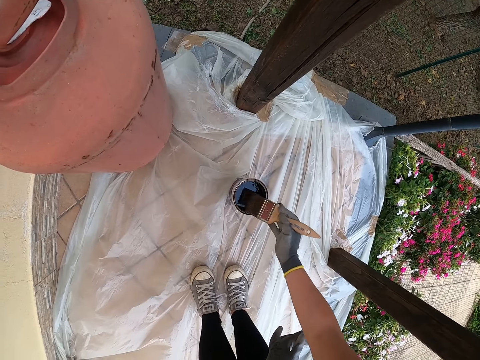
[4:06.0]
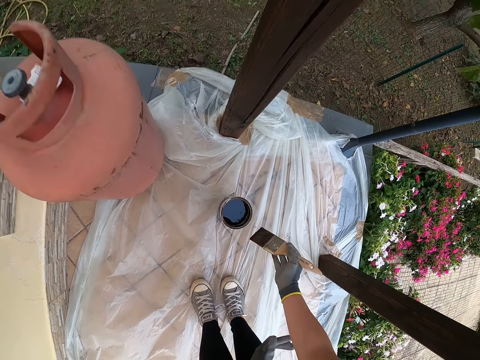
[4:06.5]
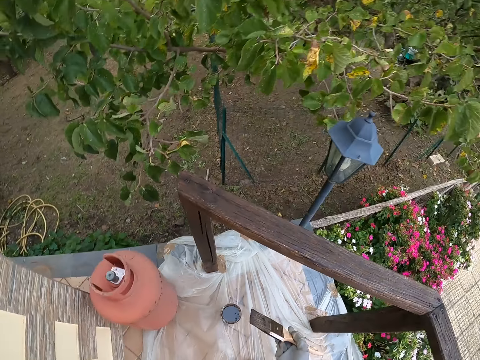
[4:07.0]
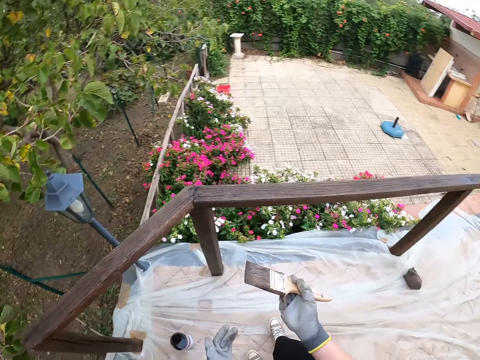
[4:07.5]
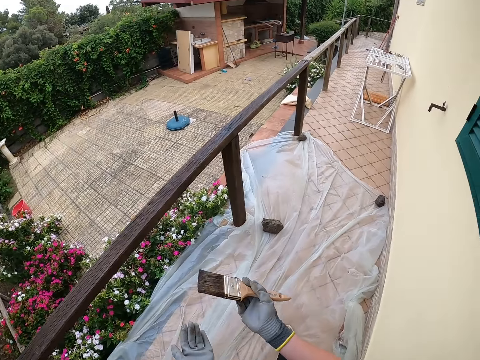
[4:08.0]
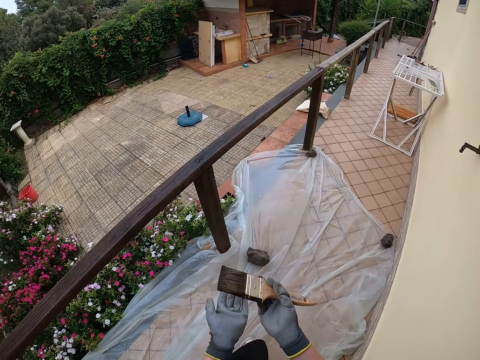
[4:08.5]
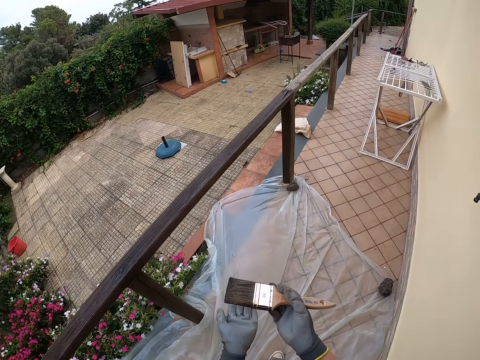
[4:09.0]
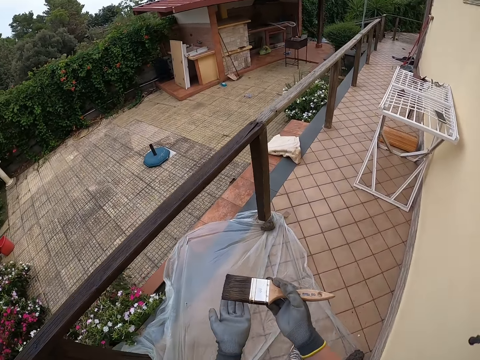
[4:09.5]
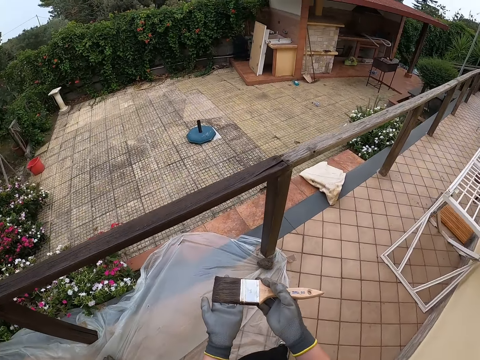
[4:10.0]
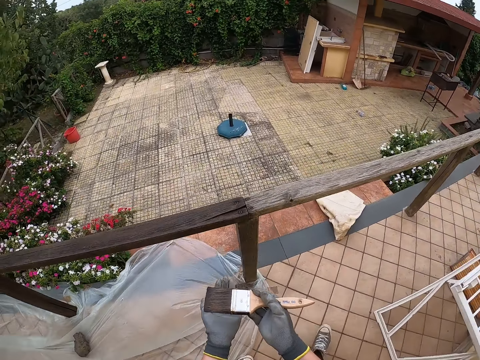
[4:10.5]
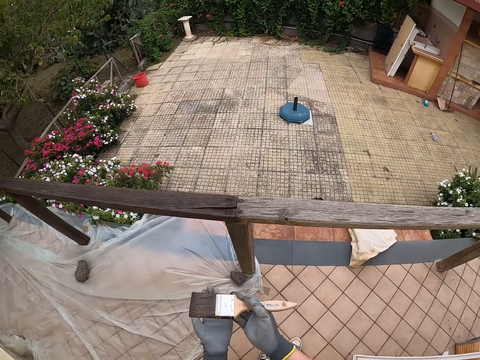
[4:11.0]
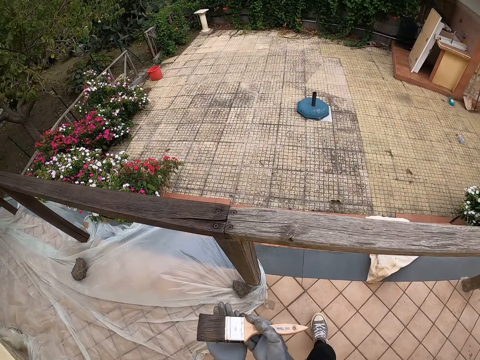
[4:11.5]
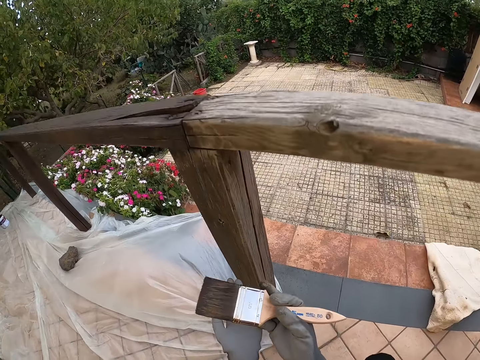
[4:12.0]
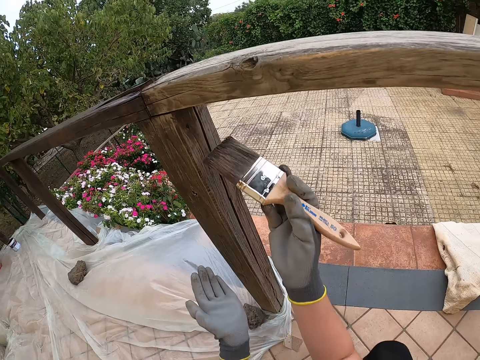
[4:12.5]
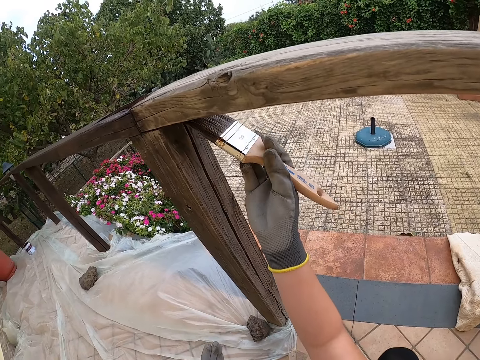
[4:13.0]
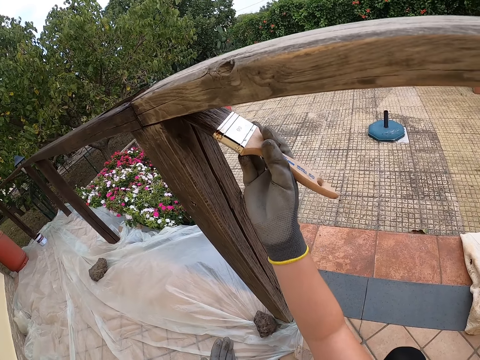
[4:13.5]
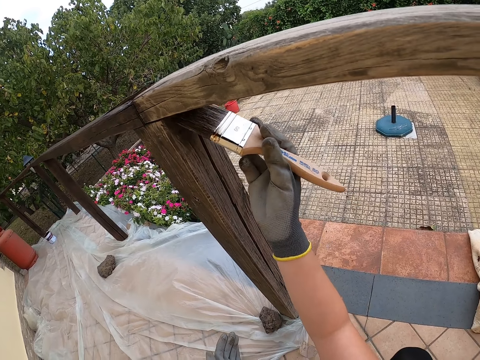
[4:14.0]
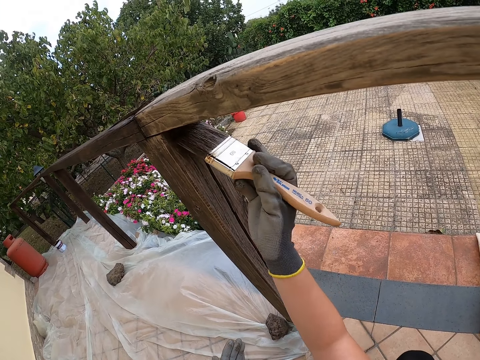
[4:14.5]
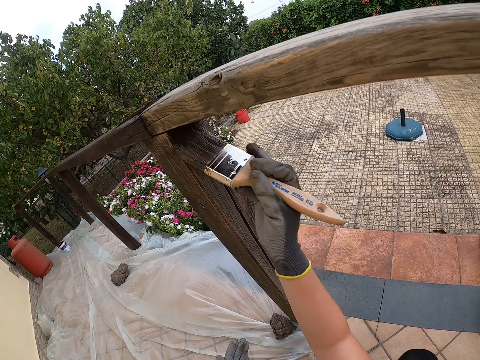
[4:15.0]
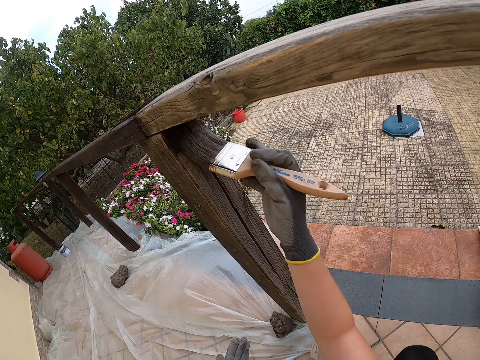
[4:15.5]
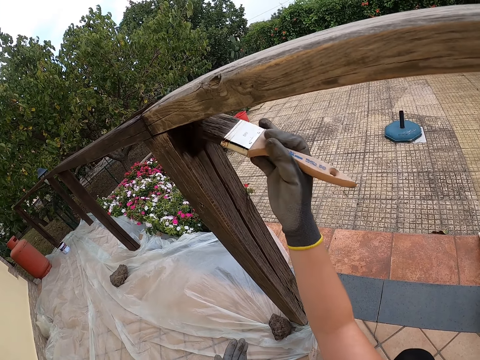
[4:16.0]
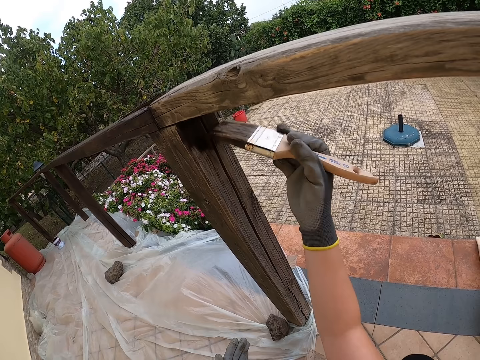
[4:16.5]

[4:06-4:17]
The camera wearer walks back to the post of the railing. They put the left hand below the paint brush in order for it not to lick paint. They stop walking. They squat. They paint the post of the railing with the brush.

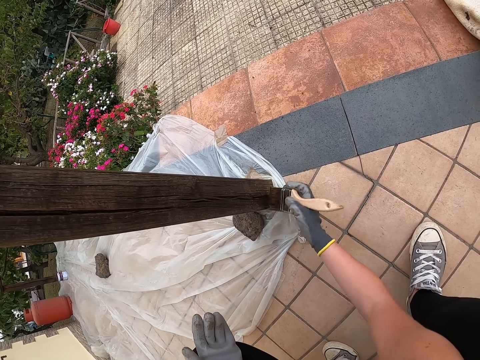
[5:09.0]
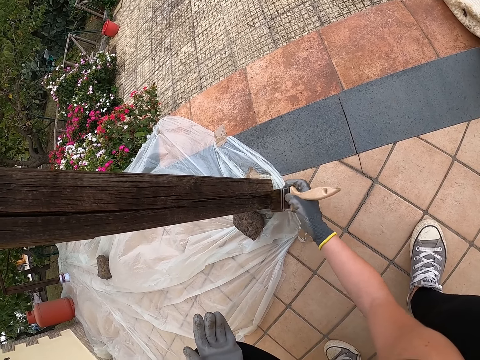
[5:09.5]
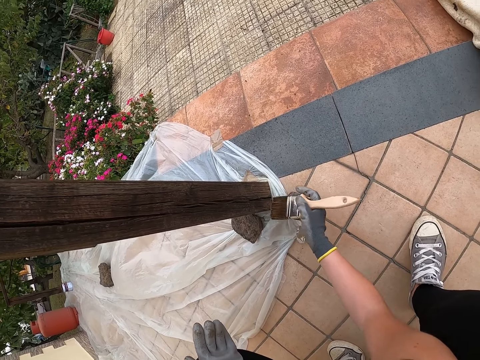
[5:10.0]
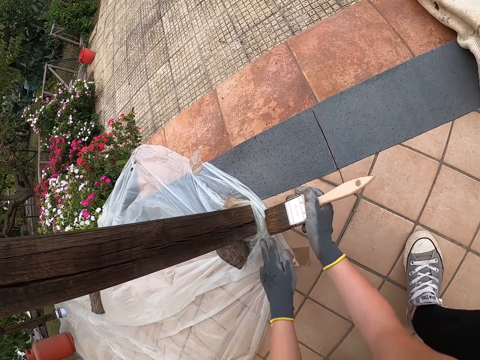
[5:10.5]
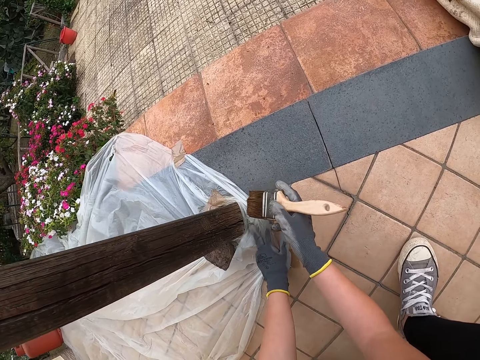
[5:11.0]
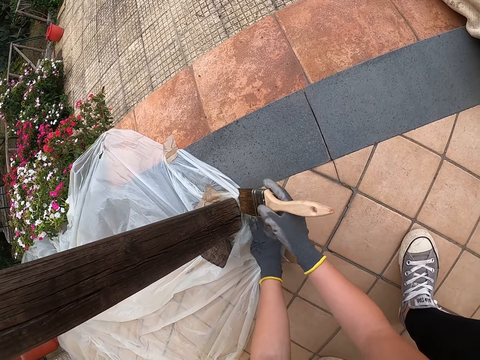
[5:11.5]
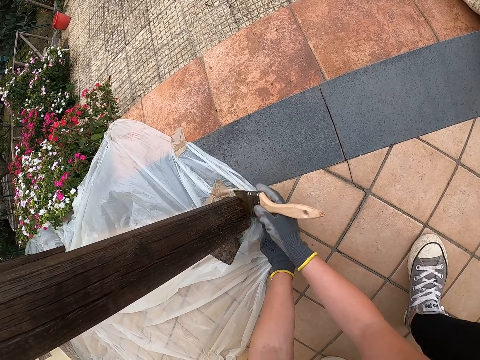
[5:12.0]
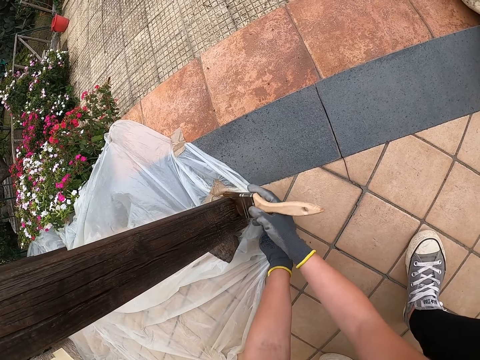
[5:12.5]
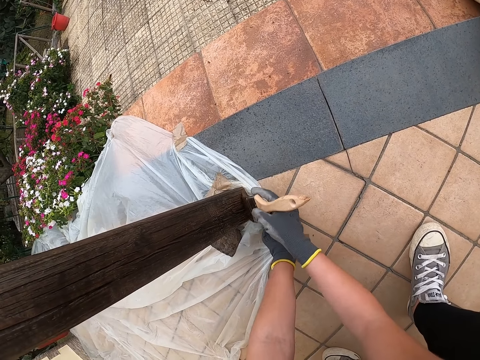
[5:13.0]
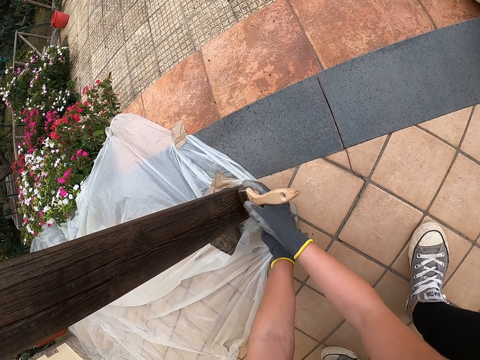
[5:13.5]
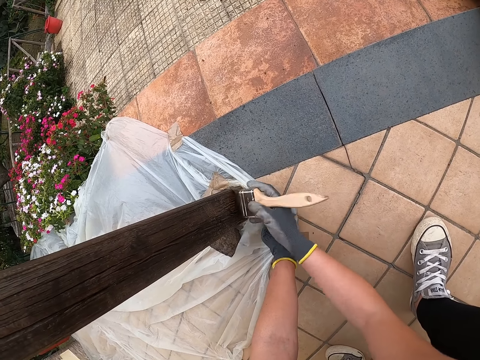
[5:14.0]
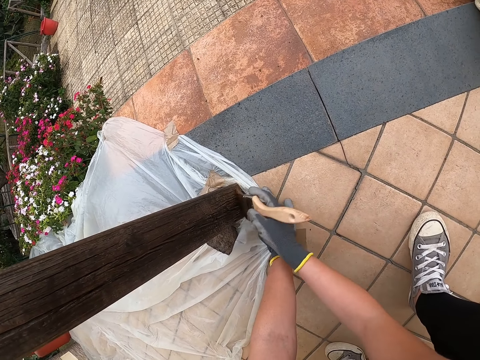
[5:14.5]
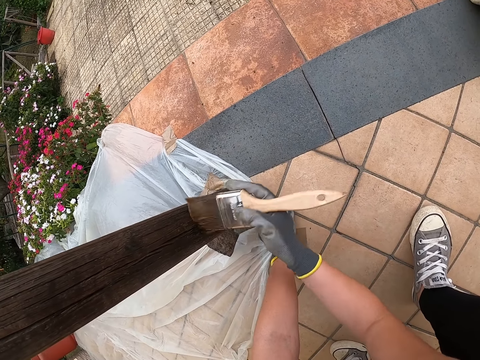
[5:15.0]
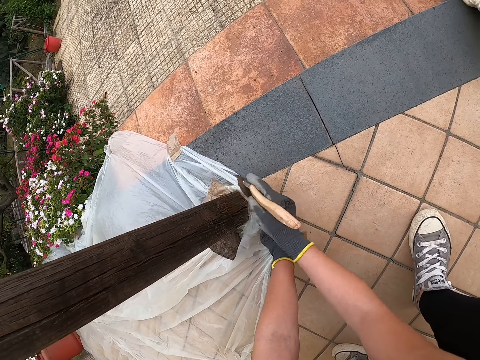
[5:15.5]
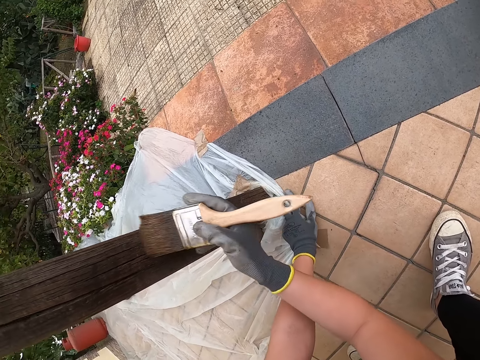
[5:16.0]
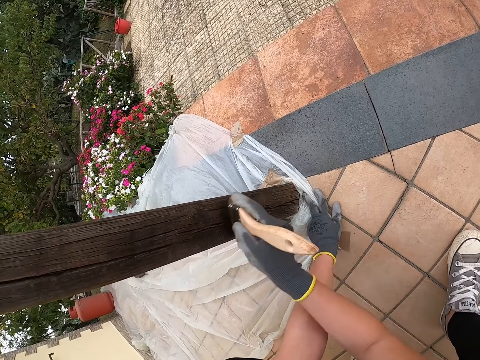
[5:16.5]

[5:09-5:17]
The camera wearer stretches the polythene sheet with his fingers. He paints the pole.

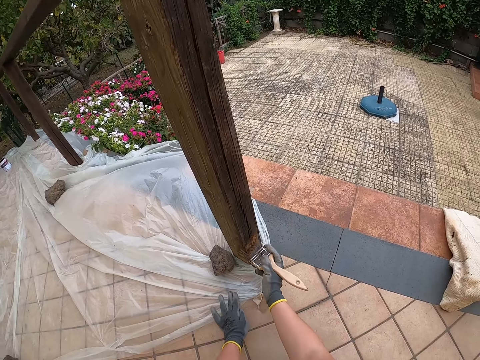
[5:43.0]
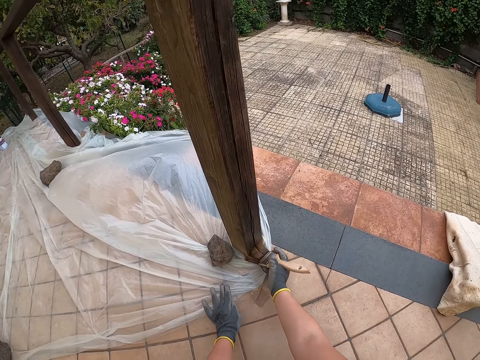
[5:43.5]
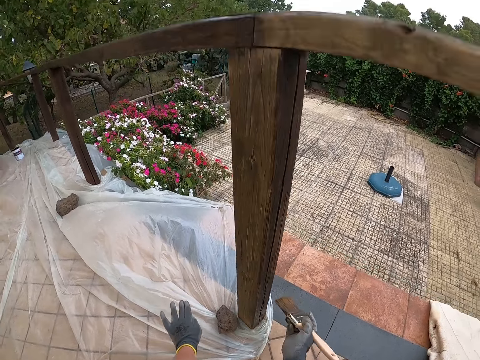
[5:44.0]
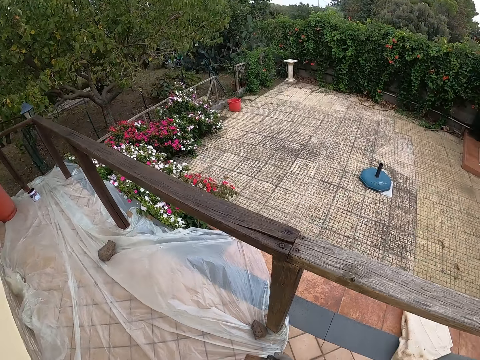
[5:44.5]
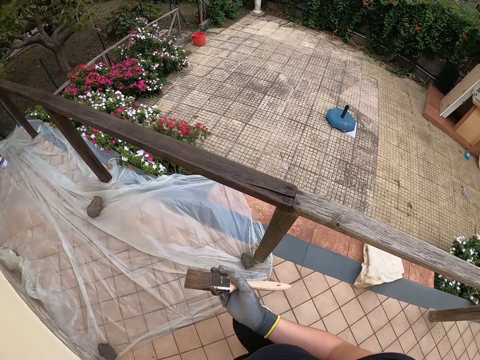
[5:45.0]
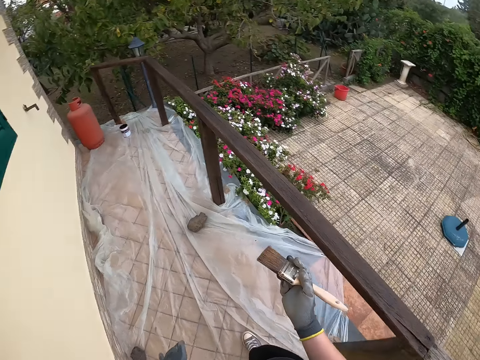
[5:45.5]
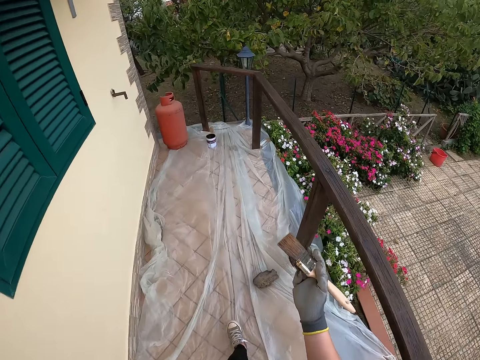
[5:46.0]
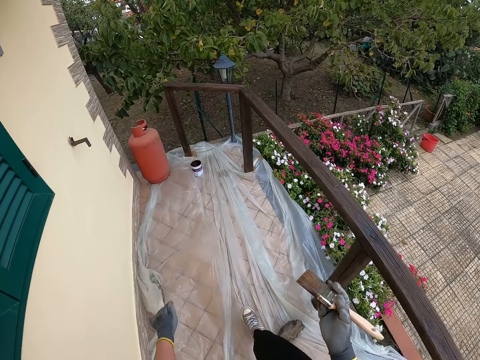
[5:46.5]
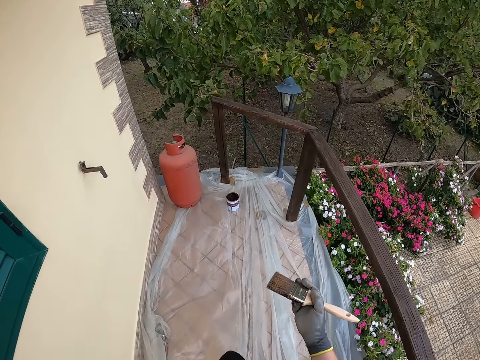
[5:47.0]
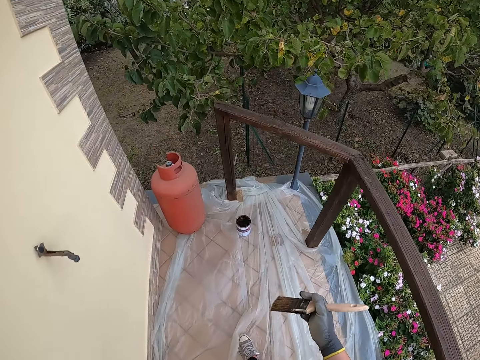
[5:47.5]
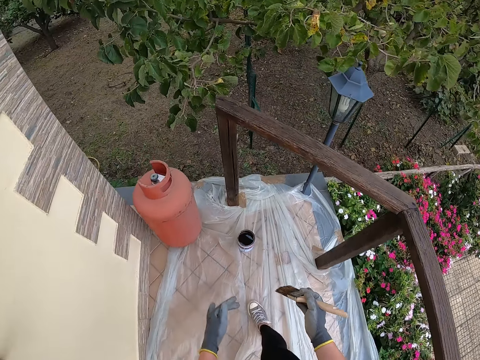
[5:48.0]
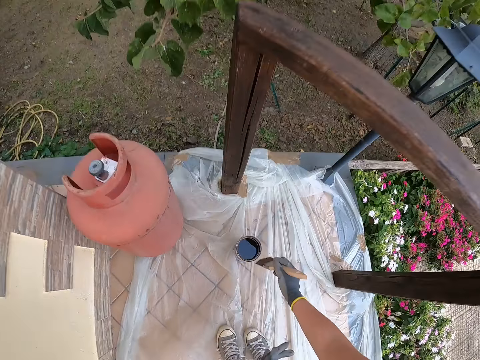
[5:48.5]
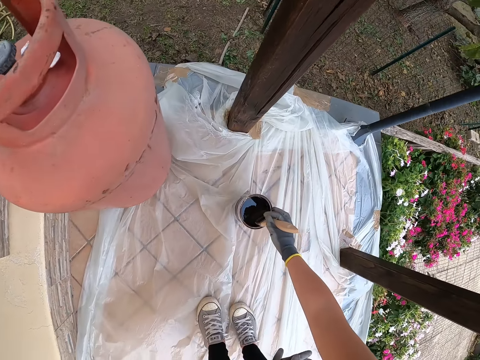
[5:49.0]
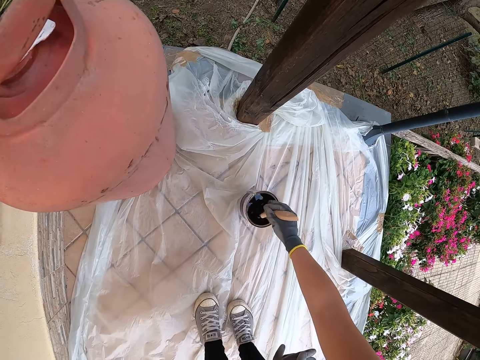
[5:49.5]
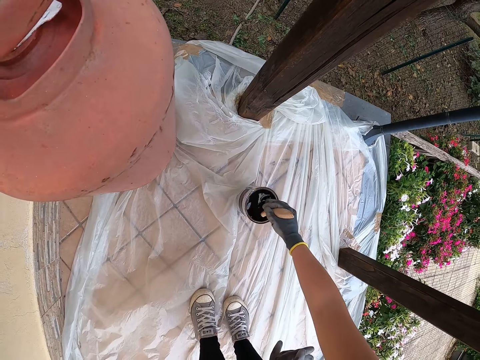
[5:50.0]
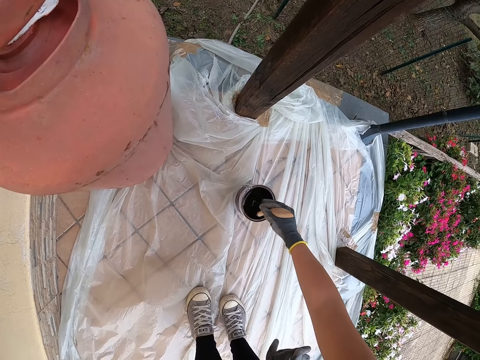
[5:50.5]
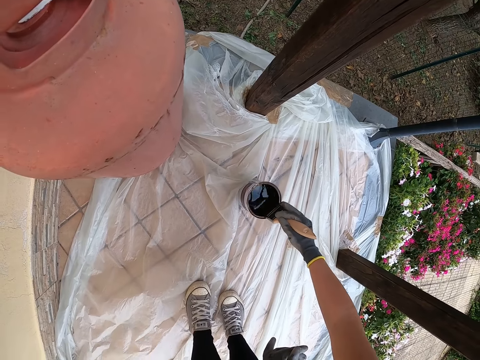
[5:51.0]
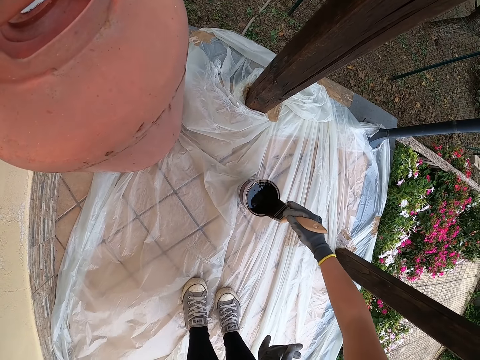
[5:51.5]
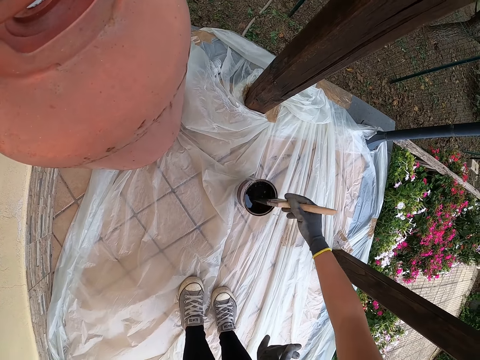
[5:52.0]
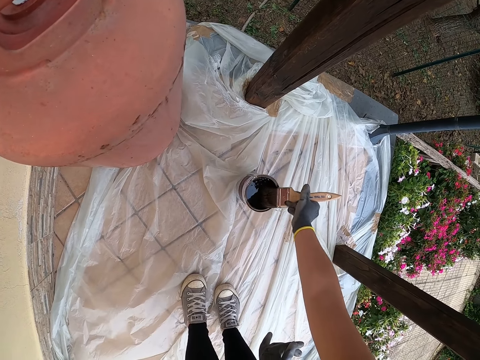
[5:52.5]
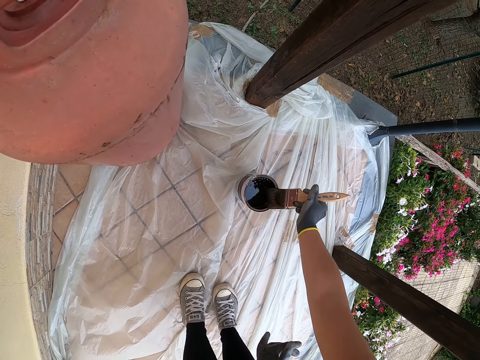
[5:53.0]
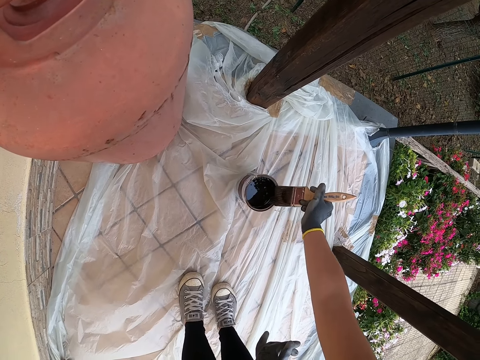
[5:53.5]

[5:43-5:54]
The camera wearer stands up. They walk along the corridor. They draw paint from the paint can with the paintbrush. They remove excess paint from the paintbrush. They press the paint brush against the paint can.
